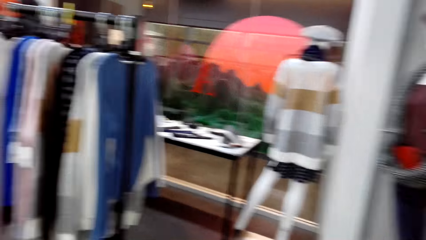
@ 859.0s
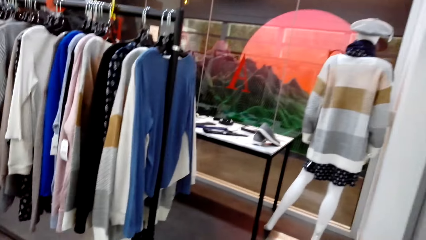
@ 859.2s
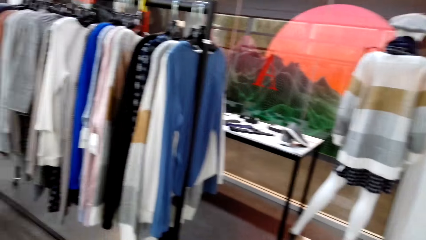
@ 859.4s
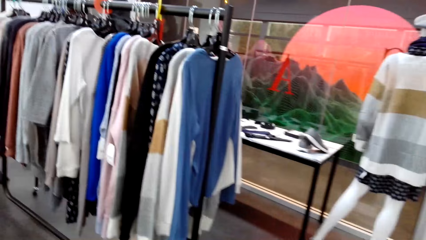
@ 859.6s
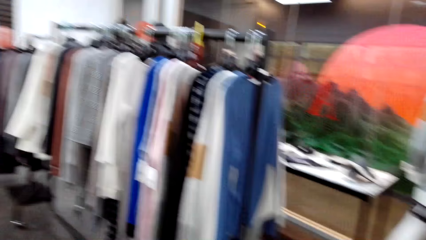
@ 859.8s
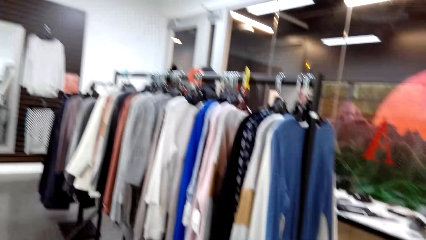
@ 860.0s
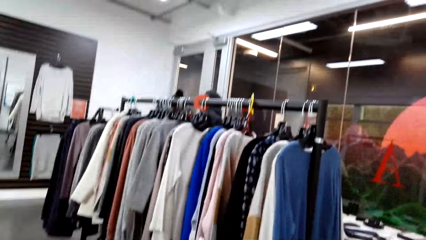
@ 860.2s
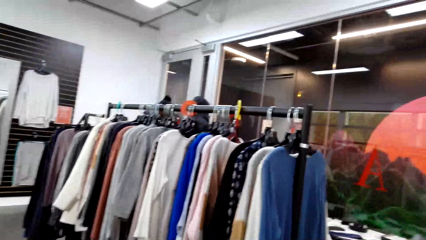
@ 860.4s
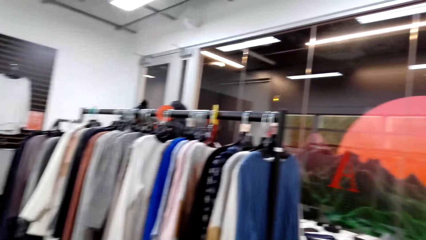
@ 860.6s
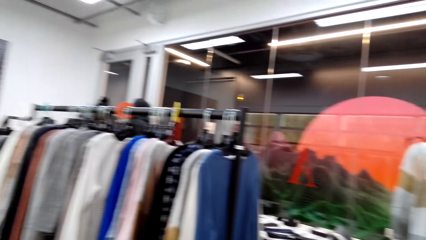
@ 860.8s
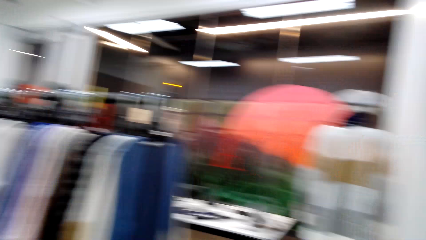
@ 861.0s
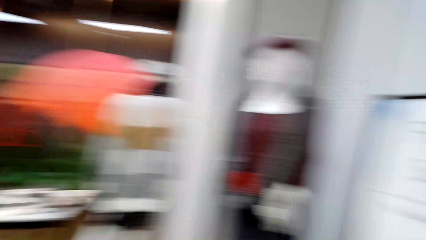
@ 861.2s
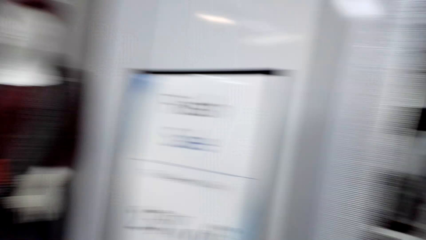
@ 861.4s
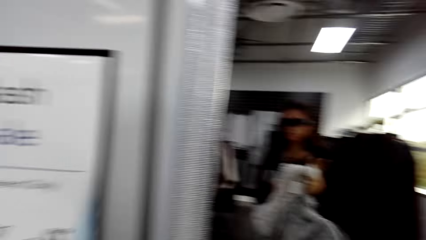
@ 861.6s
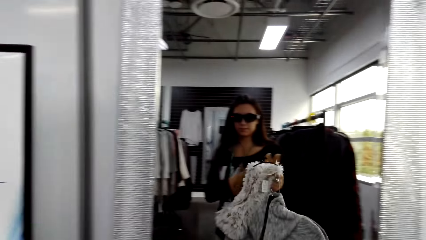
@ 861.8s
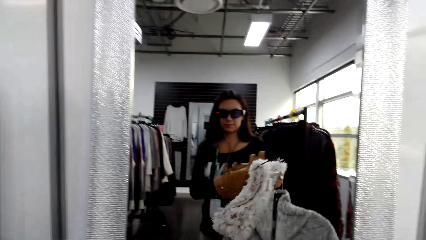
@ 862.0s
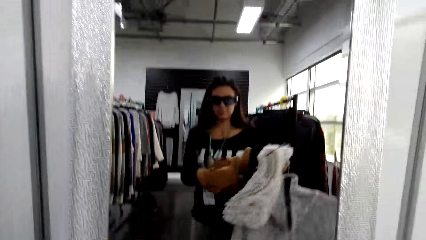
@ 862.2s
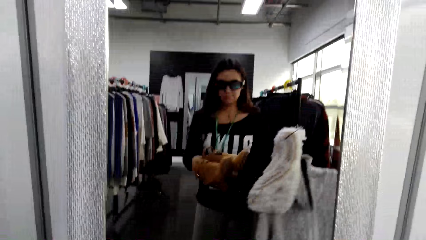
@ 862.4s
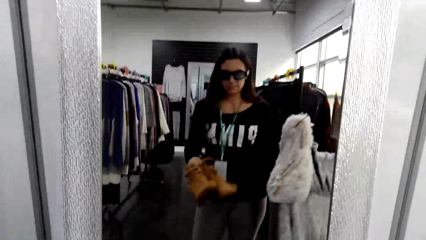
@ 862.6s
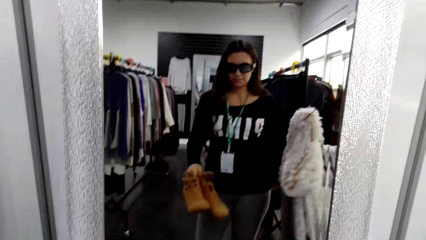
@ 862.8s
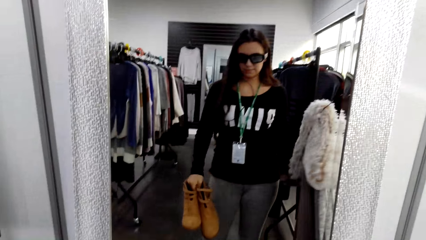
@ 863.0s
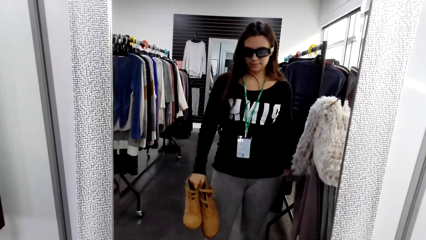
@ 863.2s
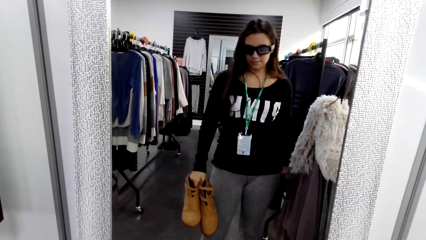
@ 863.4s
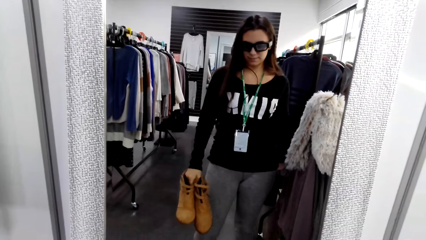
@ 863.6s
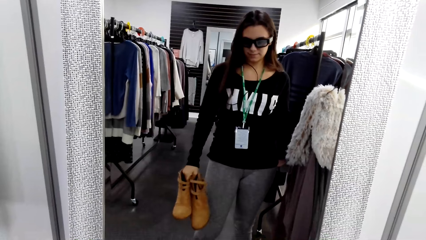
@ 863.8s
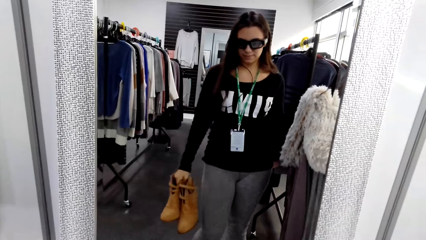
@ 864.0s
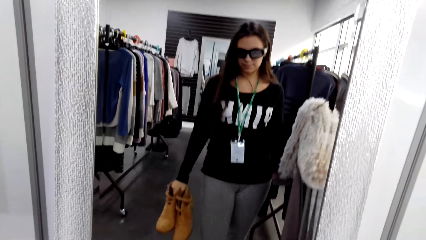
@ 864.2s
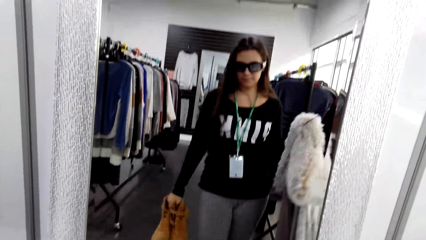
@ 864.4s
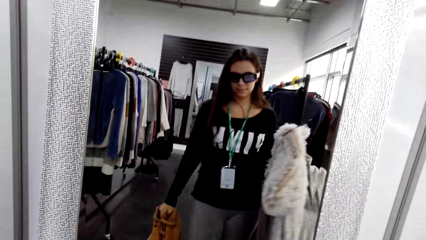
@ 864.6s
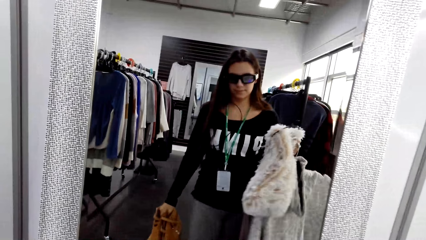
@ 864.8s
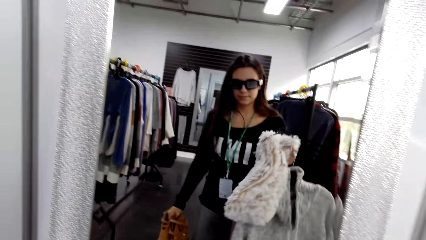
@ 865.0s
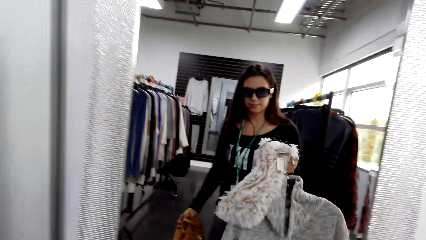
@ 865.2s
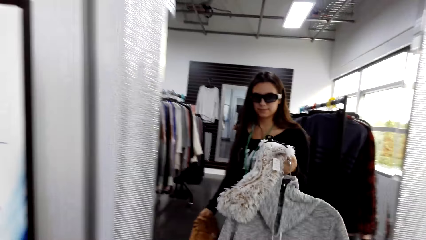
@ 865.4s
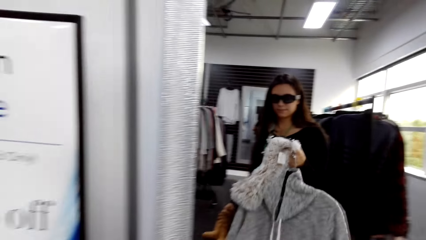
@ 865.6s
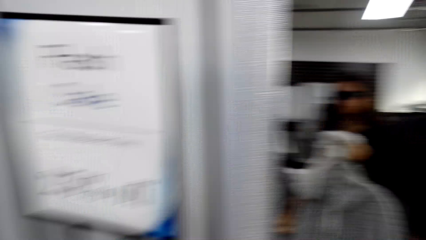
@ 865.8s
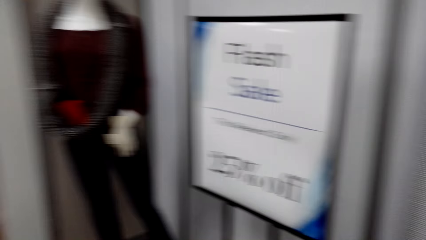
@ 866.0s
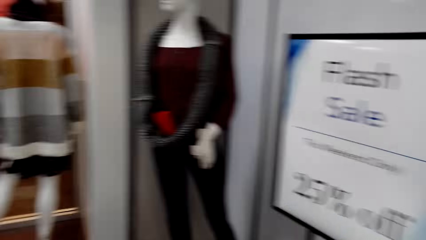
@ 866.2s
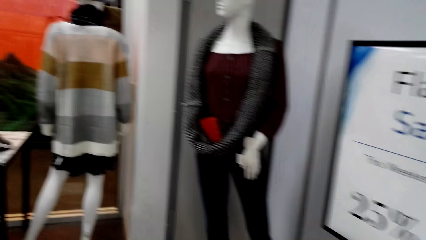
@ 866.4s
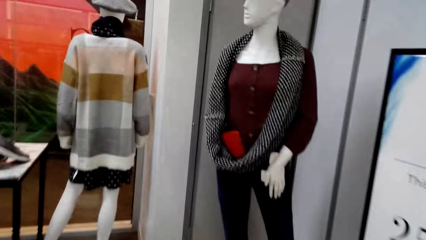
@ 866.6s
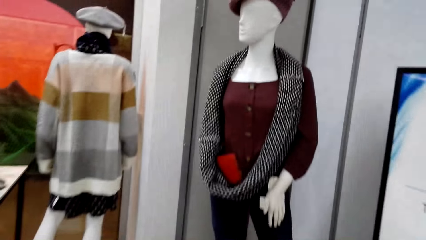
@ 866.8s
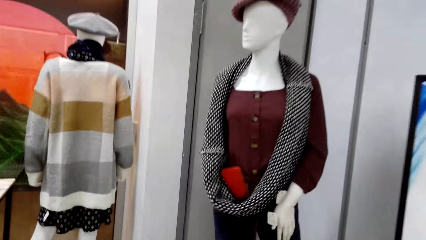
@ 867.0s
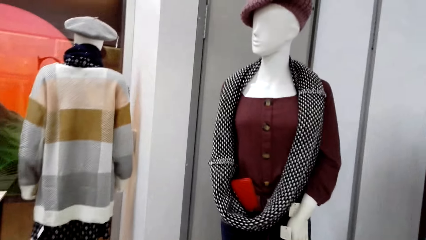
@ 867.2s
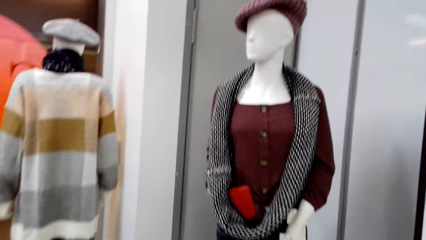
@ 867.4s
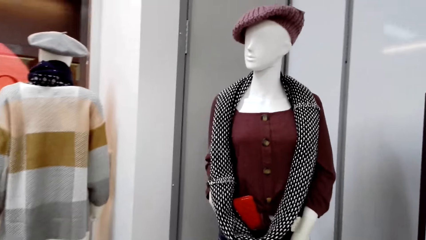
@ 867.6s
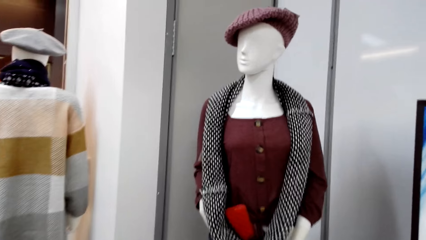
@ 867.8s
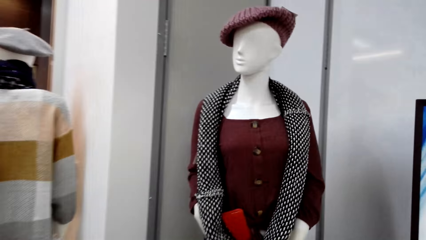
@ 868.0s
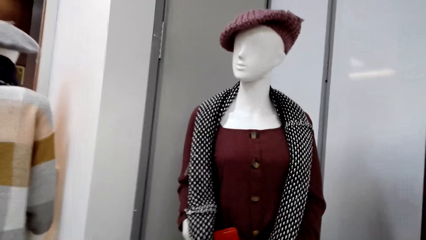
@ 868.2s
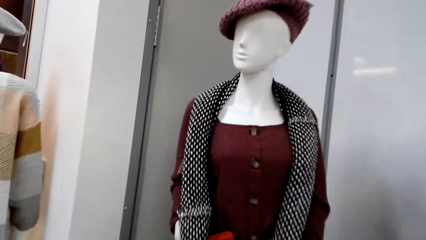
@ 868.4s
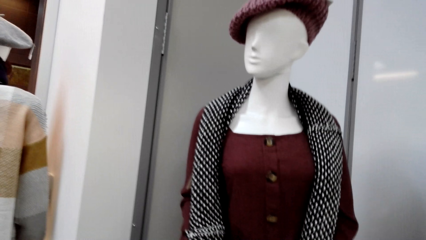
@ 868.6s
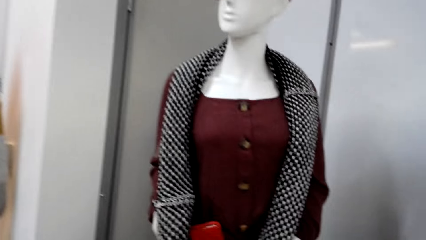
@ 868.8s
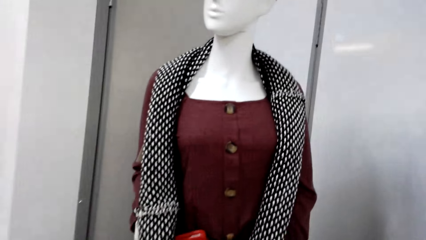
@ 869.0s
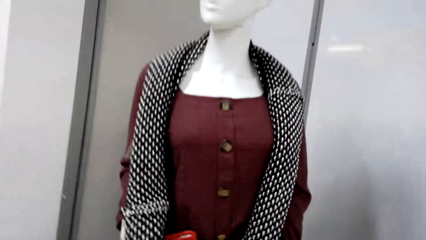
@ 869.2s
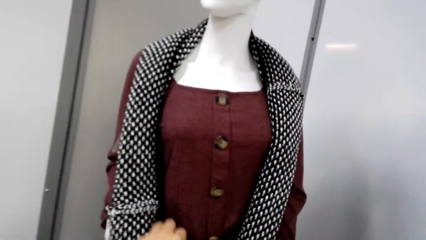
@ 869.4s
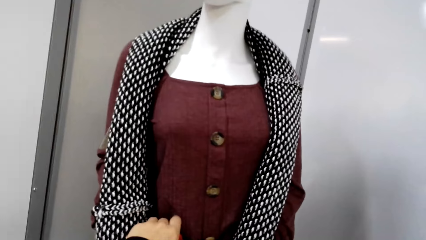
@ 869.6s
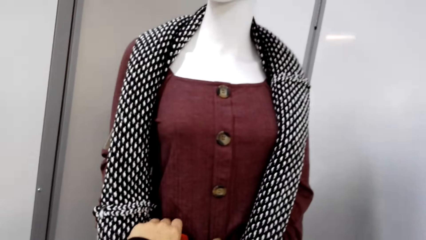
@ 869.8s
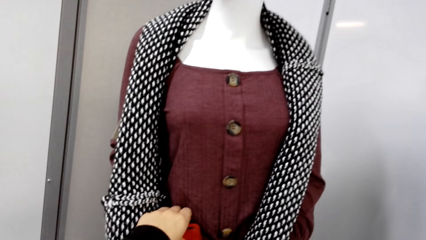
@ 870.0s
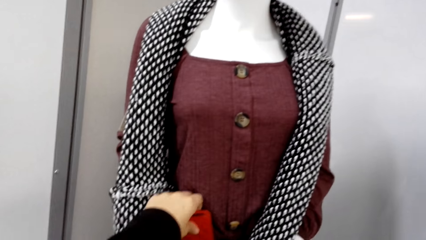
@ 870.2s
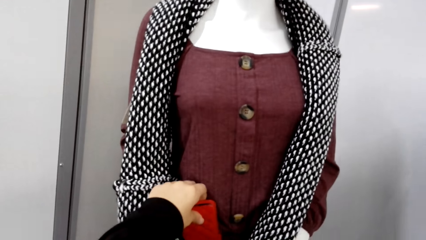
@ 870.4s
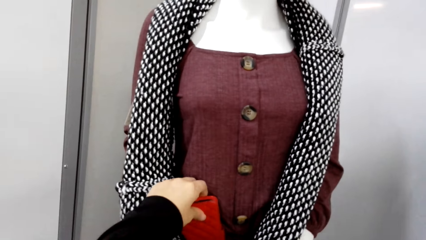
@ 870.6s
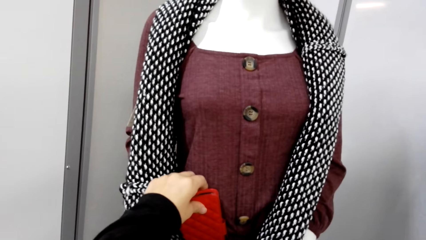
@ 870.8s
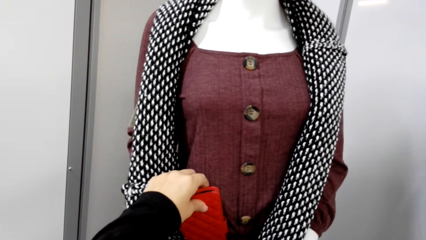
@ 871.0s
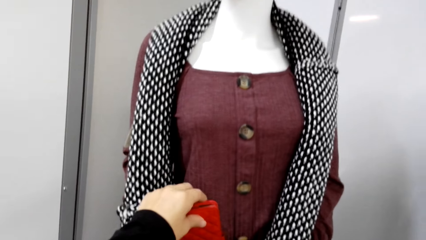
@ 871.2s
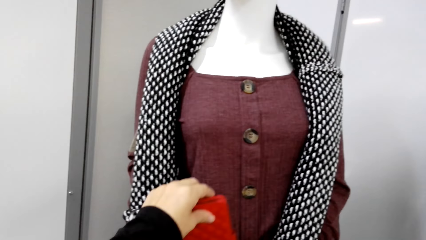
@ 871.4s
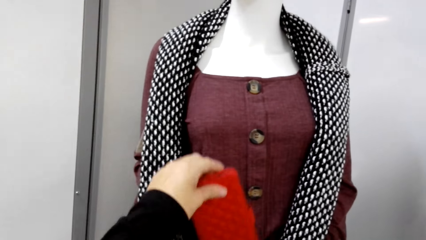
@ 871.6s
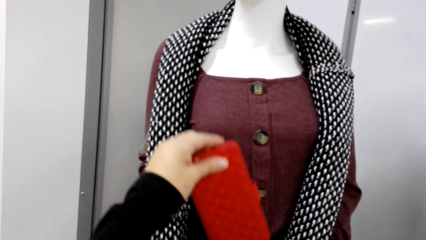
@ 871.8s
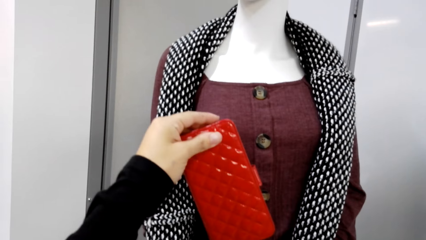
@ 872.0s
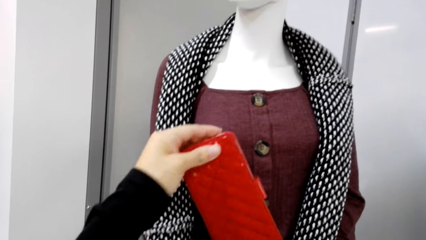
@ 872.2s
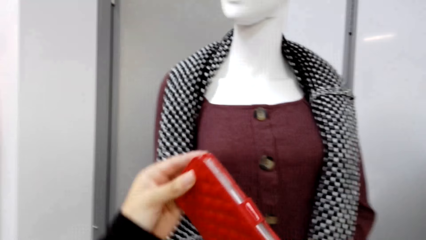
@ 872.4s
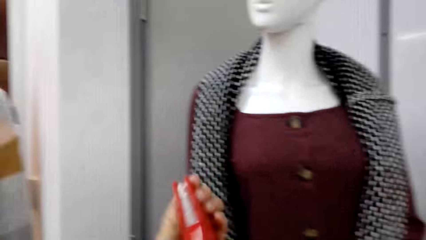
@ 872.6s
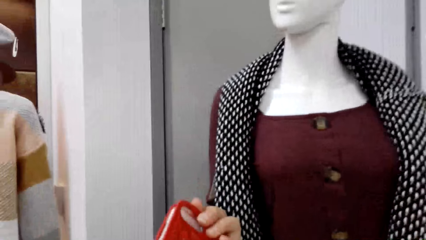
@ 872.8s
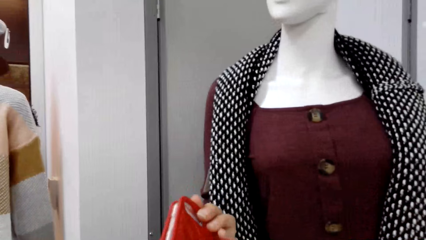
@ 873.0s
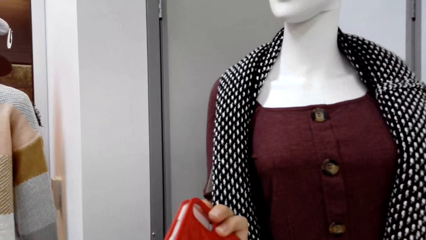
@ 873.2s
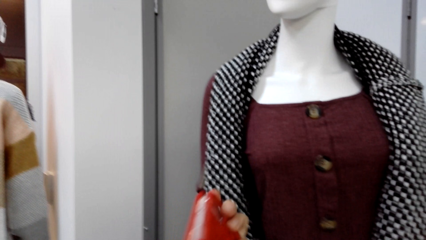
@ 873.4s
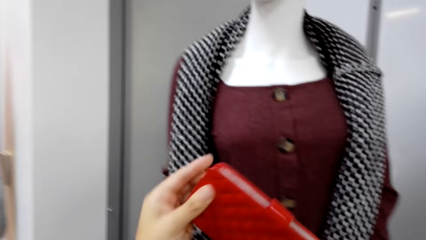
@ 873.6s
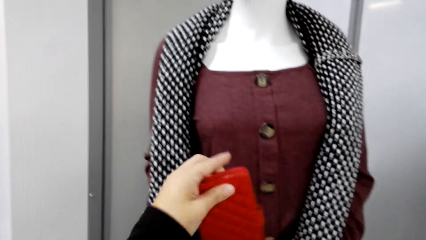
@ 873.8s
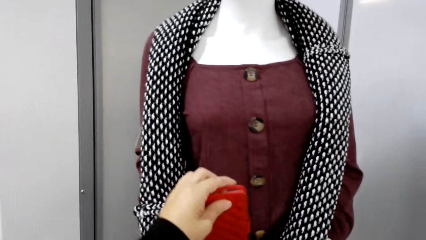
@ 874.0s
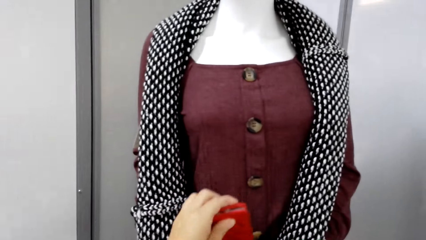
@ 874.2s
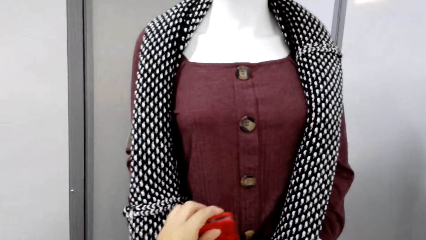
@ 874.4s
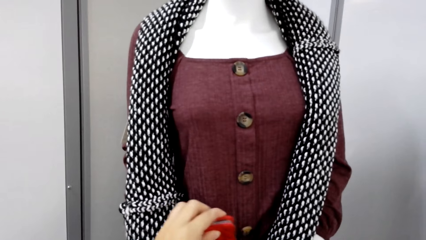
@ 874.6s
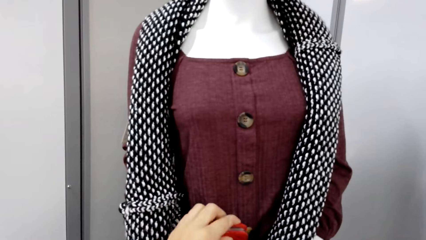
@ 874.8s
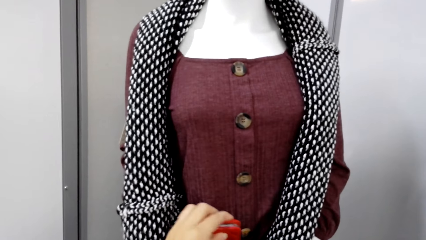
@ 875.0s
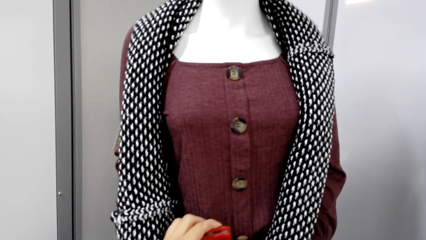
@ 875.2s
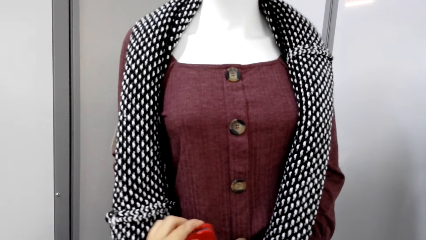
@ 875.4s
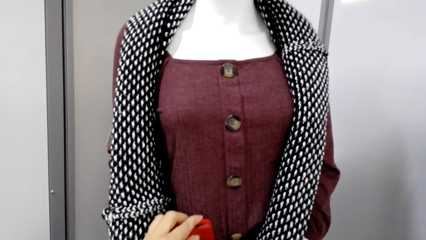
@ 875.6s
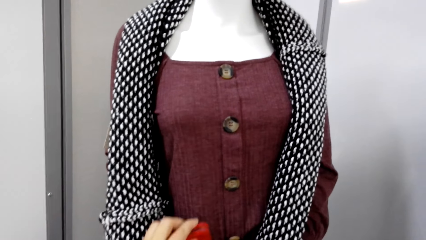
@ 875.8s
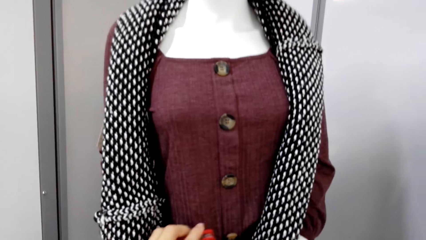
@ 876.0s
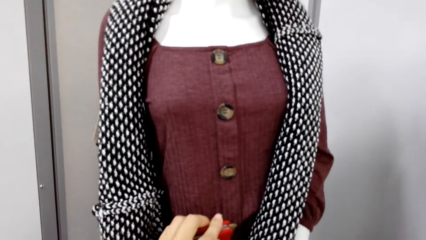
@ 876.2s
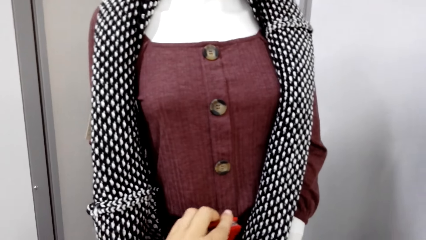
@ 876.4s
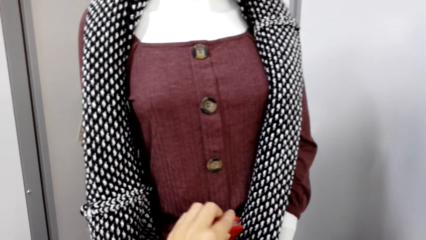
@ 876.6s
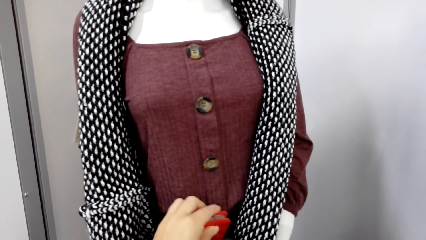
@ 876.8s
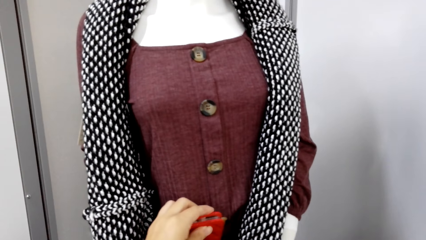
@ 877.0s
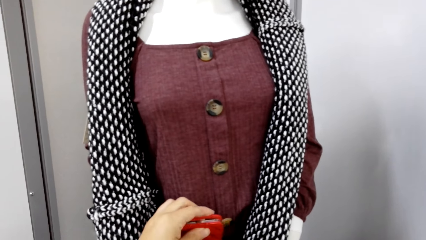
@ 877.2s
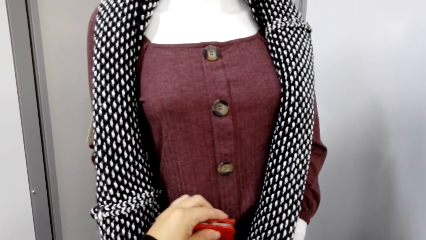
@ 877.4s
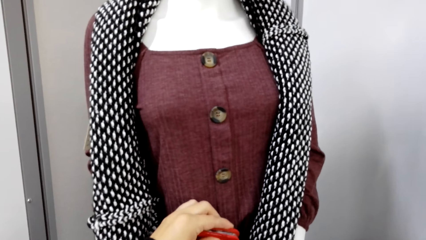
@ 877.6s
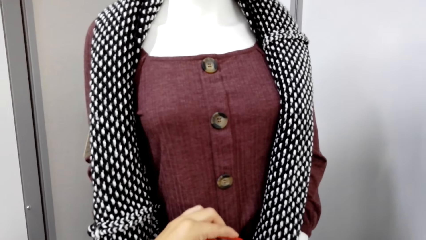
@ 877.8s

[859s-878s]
The camera wearer looks at herself in the mirror. She walks around the store. She removes the phone case from the mannequin. She looks at the phone case. She places the phone case on the mannequin.
